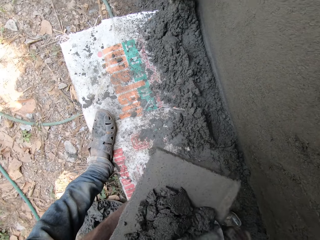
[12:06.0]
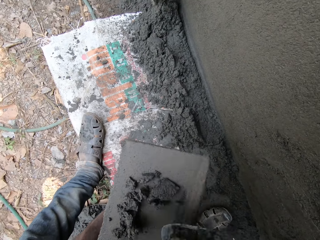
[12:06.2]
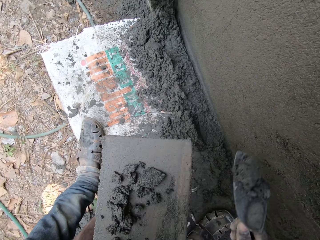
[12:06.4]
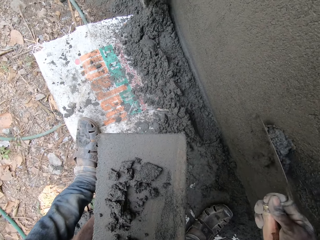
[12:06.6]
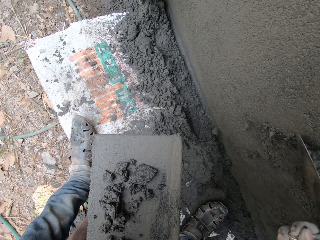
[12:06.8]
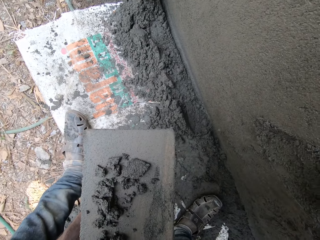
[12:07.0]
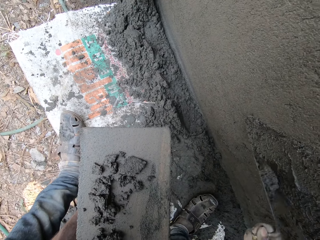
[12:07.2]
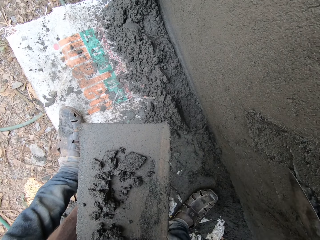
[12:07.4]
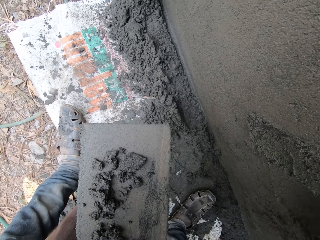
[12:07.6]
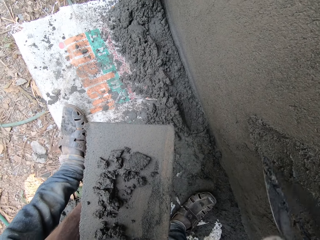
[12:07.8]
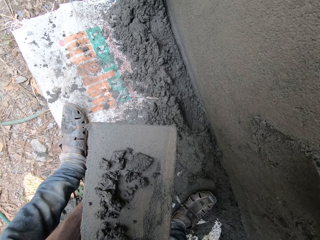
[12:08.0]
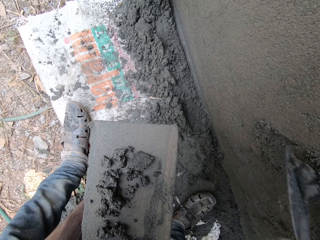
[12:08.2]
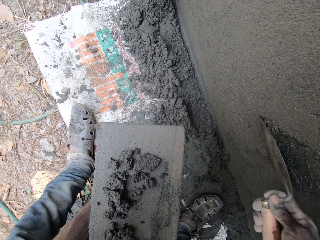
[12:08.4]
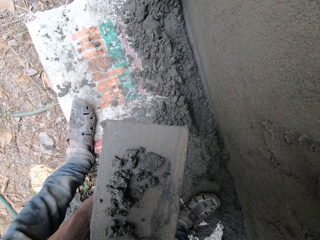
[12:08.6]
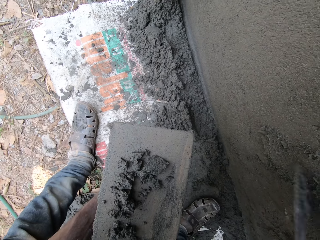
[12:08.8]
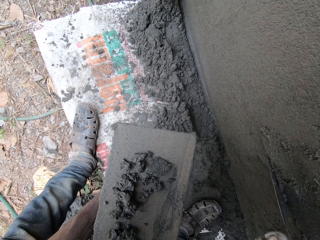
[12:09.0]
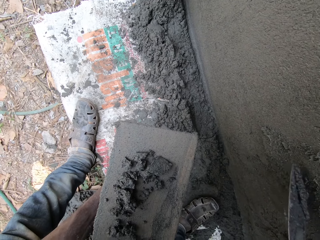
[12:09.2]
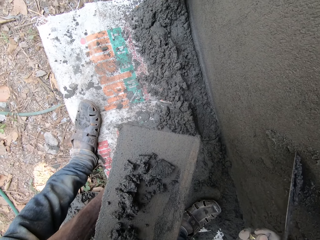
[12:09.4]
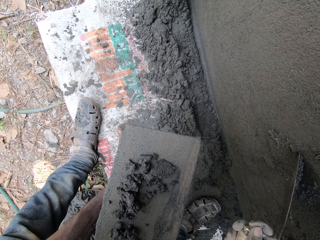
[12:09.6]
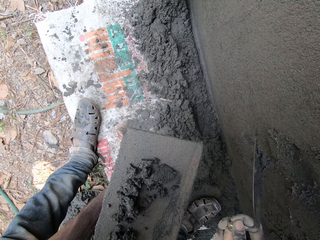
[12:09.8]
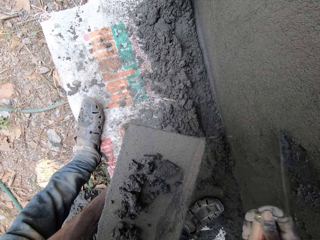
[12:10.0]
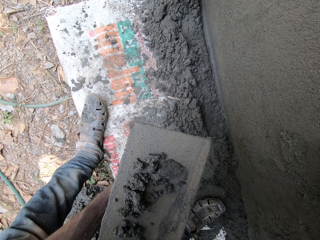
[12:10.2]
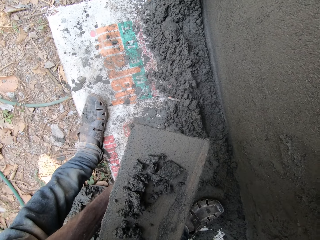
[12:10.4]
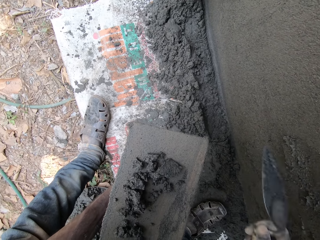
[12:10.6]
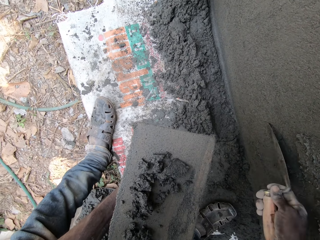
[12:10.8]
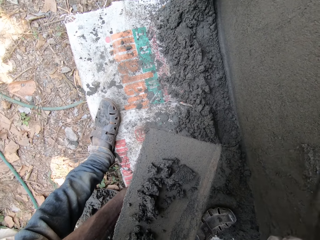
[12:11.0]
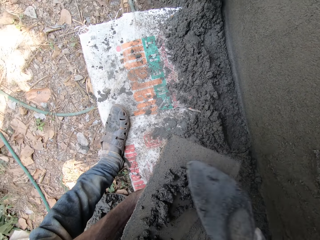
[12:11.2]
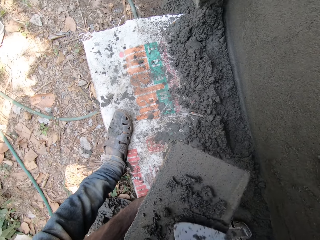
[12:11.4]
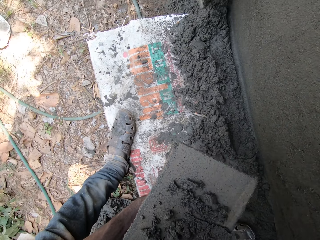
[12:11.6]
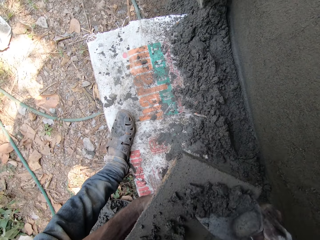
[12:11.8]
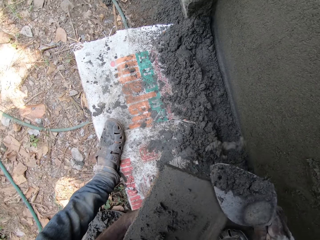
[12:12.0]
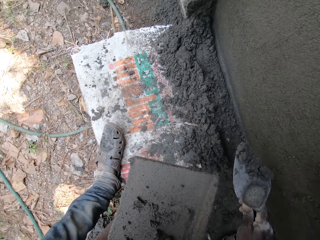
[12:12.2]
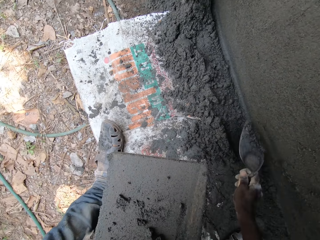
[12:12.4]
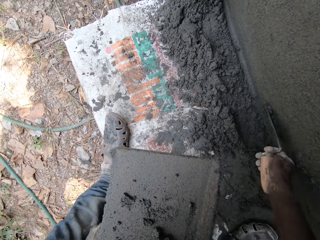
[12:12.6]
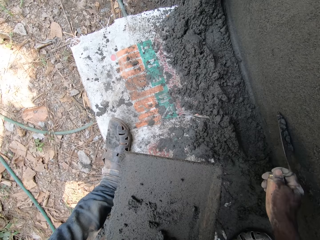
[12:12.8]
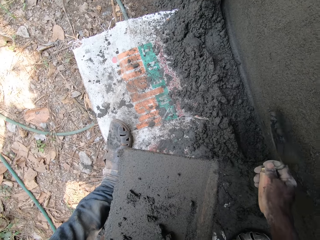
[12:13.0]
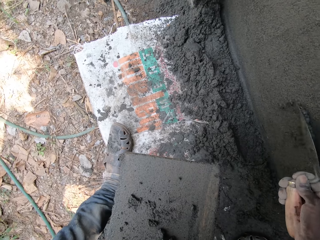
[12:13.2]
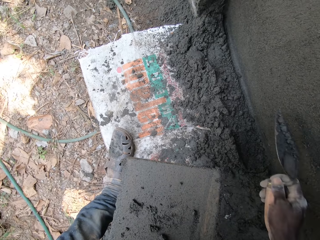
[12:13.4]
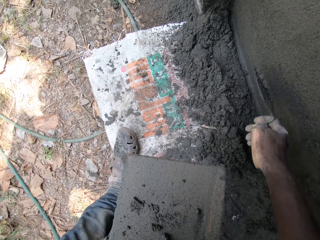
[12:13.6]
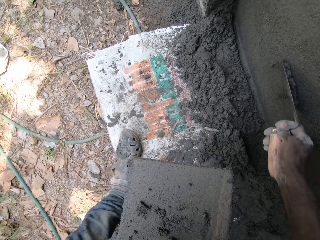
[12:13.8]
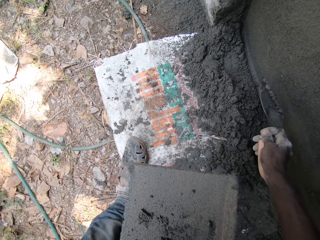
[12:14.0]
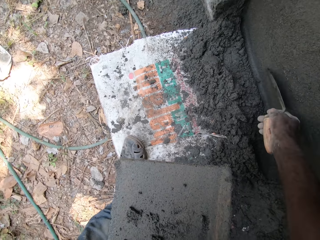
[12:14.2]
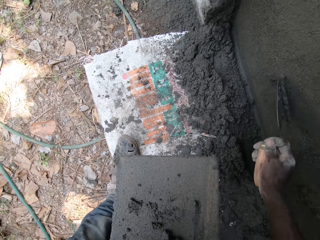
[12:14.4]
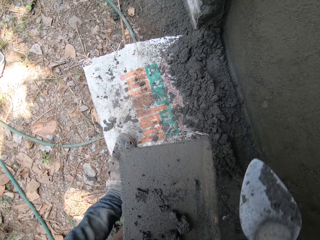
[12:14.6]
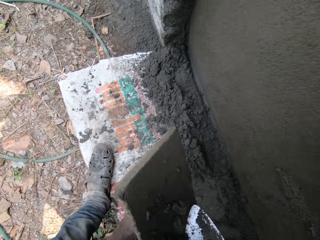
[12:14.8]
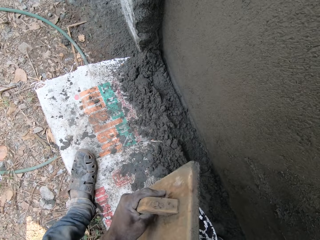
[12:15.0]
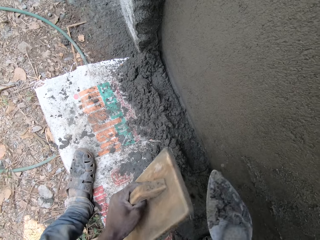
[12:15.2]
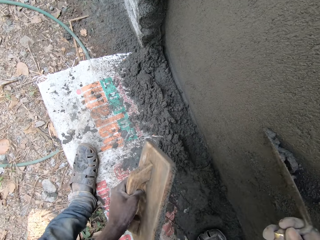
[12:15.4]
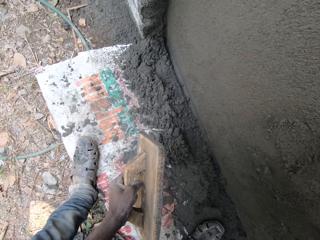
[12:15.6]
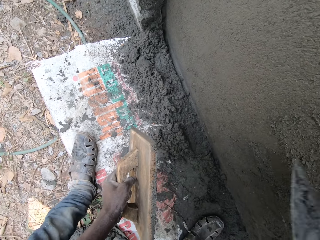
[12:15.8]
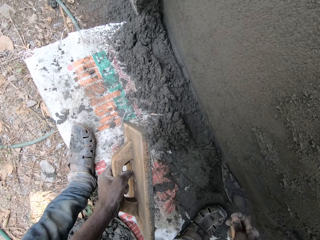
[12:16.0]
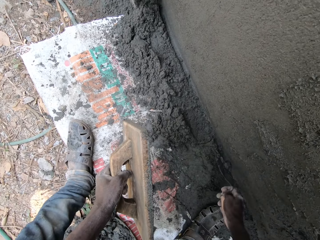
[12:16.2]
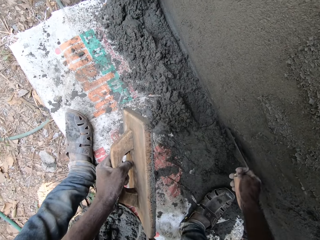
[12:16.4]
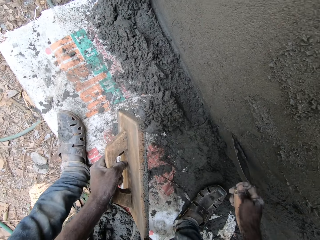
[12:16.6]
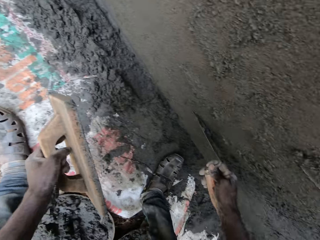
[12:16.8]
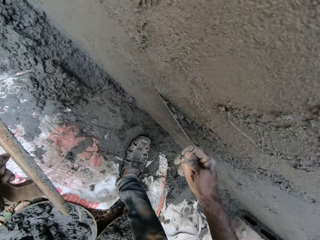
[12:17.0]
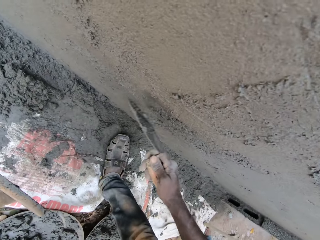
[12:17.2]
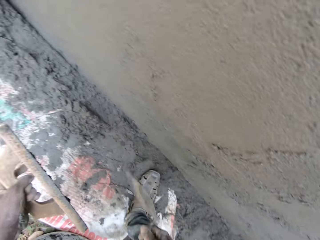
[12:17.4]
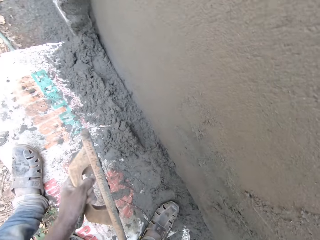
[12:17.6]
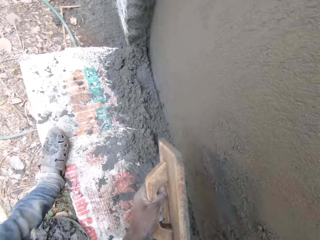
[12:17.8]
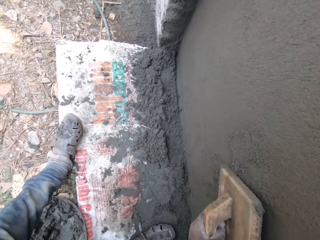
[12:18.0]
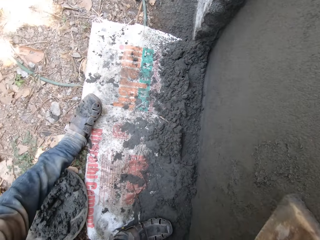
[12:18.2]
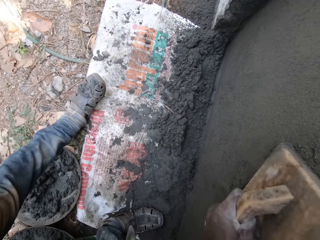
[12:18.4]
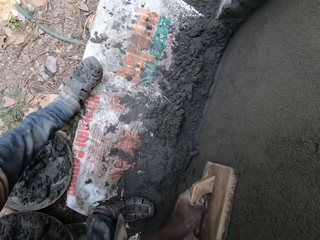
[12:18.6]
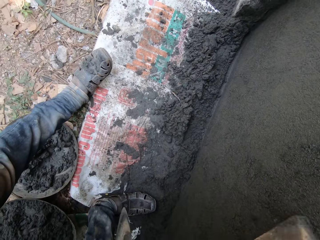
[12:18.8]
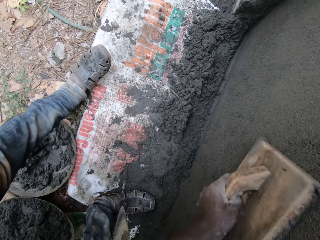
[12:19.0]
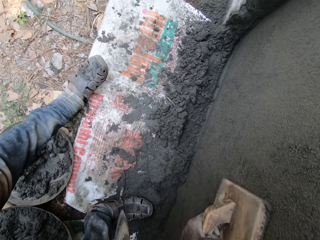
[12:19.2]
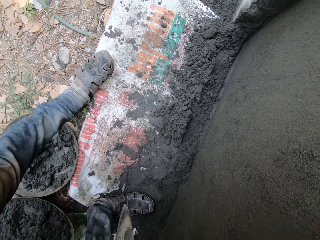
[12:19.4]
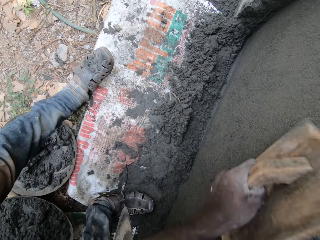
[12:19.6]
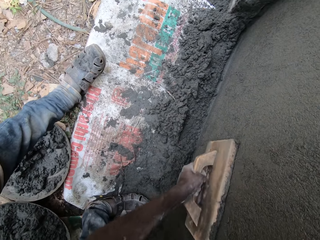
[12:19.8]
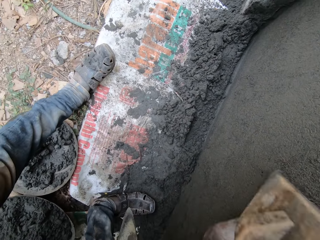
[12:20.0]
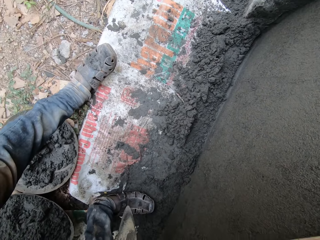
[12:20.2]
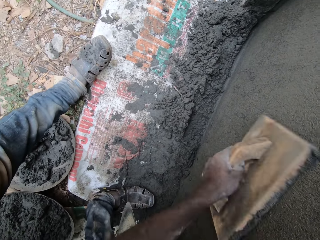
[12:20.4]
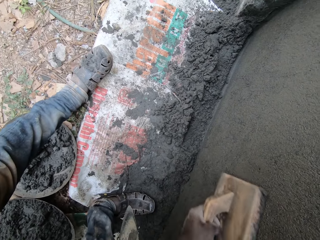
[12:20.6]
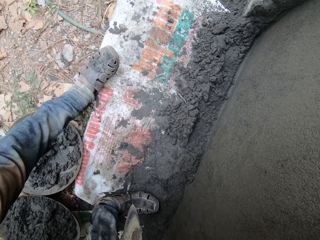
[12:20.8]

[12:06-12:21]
The camera wearer scoops the concrete with the trowel. He applies the concrete on the wall with the trowel. He removes a part of the cement with the hand trowel in his right hand. He smoothens the wall with the hand trowel in his right hand. He scoops the concrete with the trowel. He pastes cement plaster from the wooden float to the wall with the hand trowel in his right hand. He scoops the concrete with the trowel and applies the concrete on the wall with the trowel. He smoothens the wall with the wood float in his left hand.

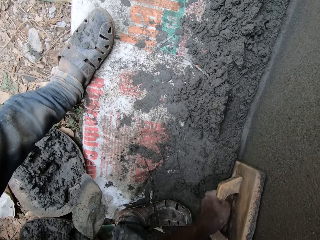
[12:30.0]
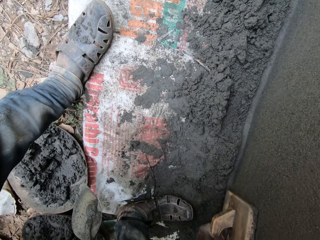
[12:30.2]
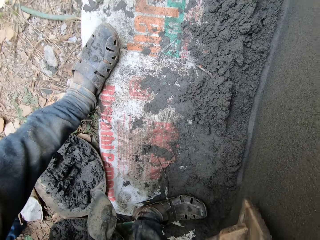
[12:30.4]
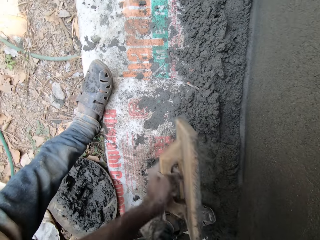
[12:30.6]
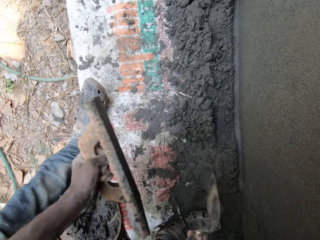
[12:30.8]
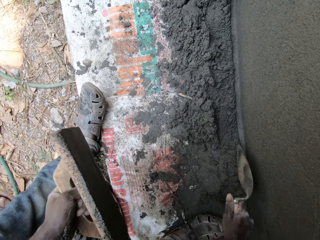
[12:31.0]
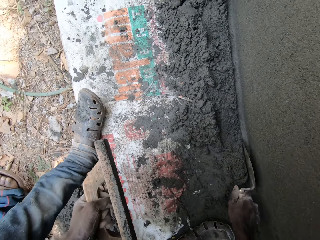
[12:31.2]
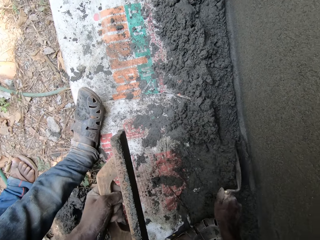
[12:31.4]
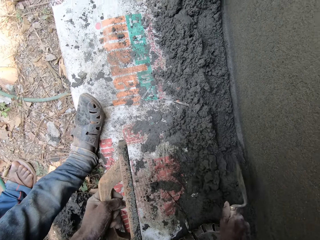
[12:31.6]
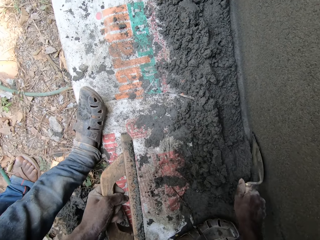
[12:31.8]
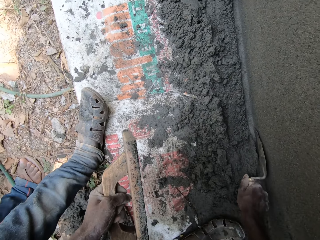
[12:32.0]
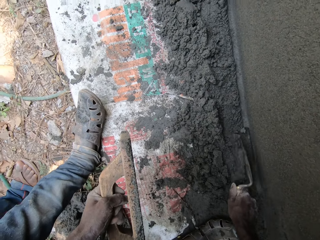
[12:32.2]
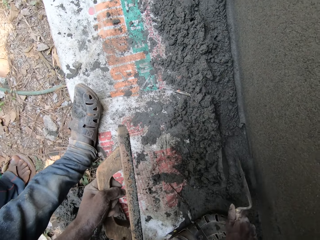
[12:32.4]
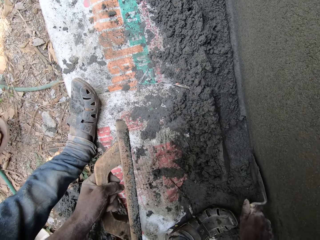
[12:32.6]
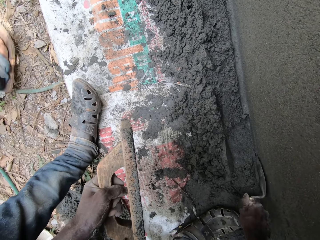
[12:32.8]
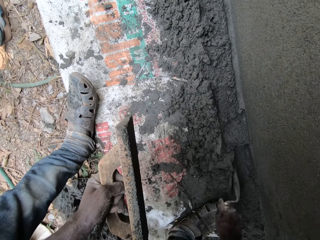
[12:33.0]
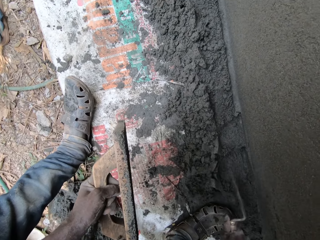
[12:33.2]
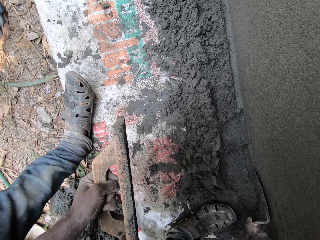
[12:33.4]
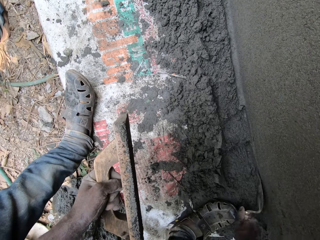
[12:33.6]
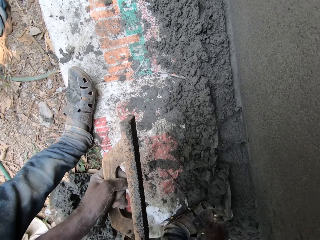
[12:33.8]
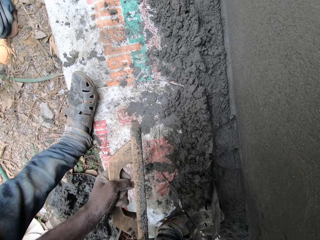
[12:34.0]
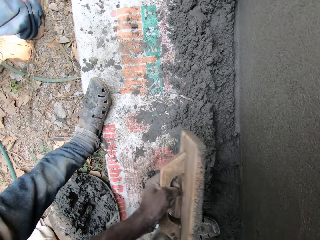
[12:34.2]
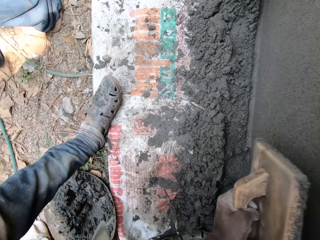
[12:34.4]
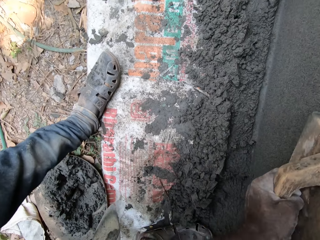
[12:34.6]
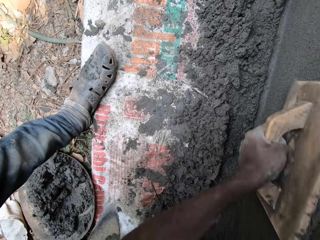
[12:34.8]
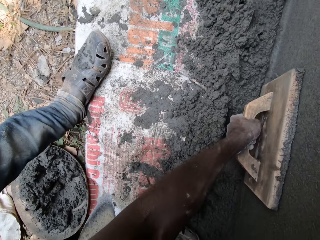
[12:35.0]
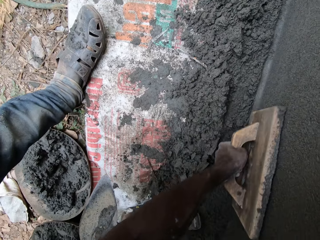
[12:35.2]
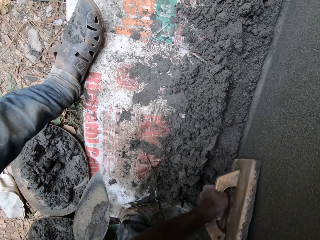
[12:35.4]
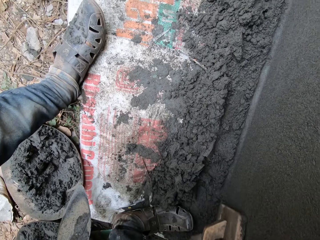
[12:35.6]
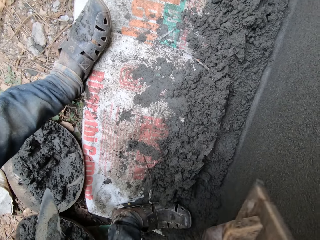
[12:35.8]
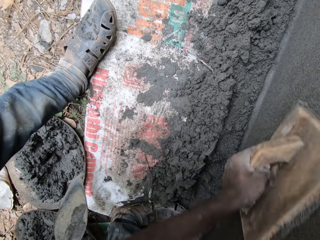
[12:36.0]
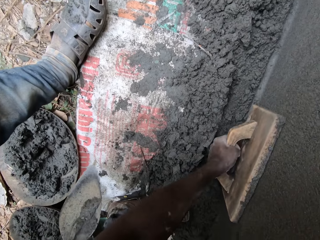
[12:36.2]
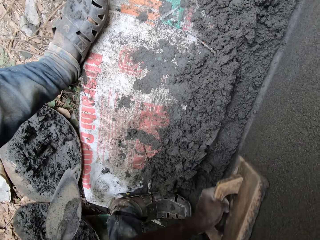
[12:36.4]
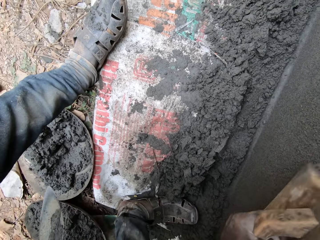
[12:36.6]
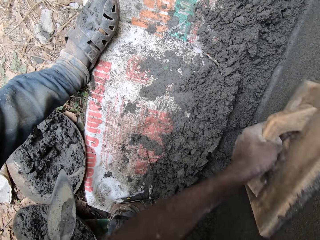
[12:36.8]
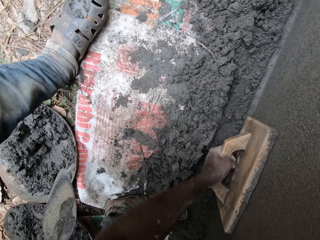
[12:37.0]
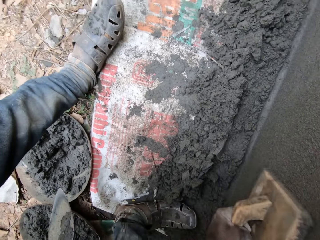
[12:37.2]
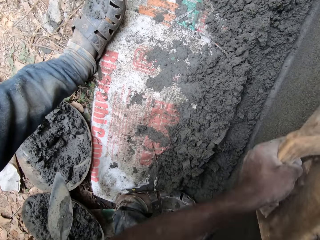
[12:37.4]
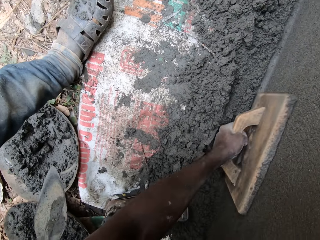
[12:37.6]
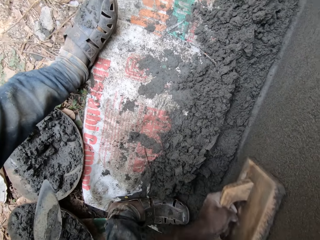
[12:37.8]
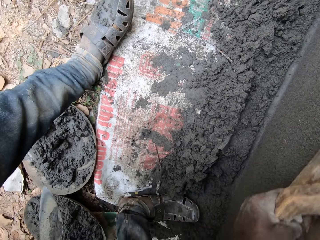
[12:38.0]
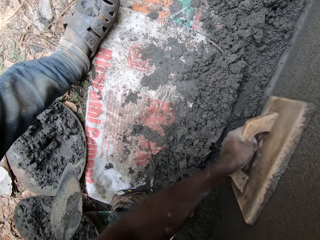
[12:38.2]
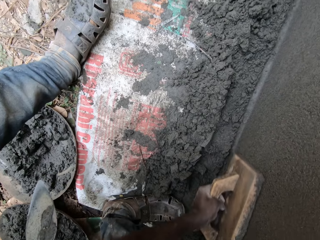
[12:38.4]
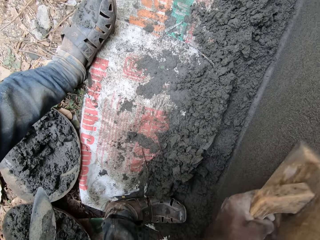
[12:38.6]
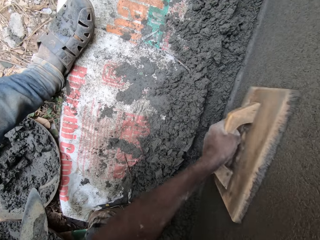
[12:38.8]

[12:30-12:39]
The camera wearer moves the cement plaster away from the wall with the hand trowel in his right hand. He collects the concrete with the trowel. He smoothens the wall with the wood float in his left hand.
